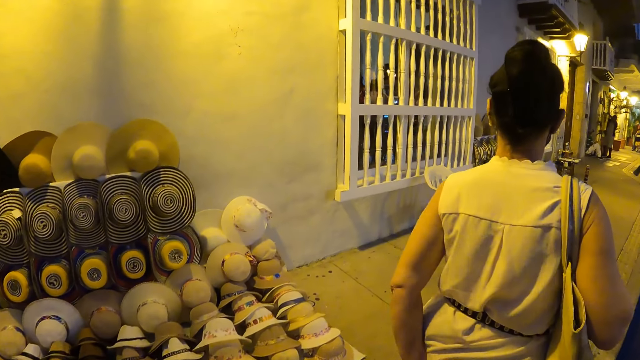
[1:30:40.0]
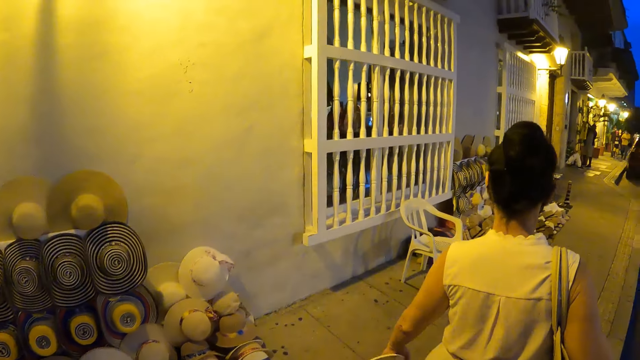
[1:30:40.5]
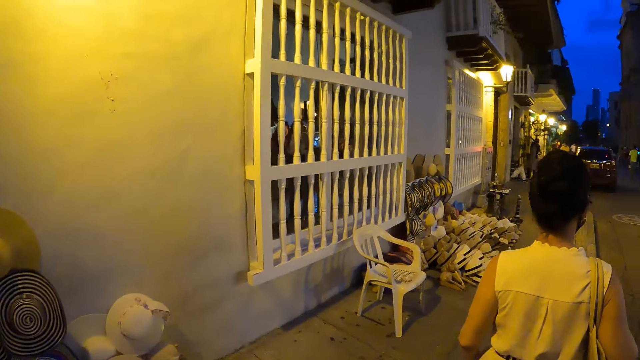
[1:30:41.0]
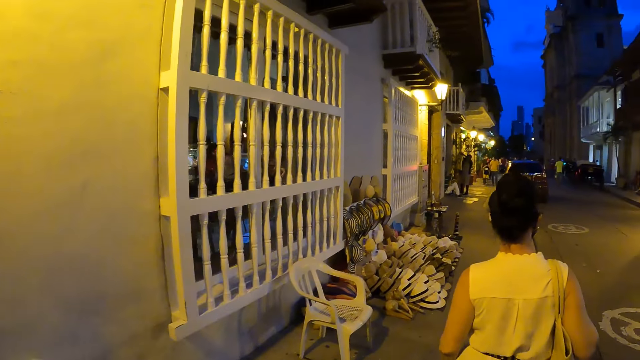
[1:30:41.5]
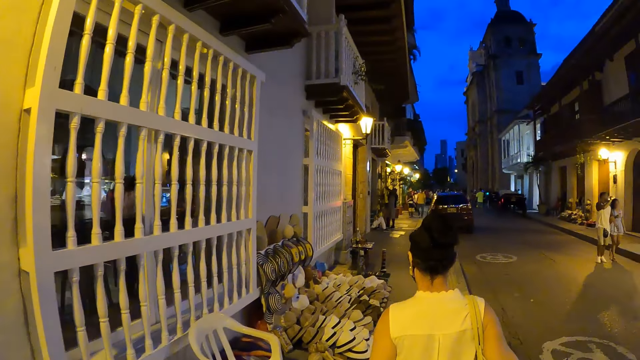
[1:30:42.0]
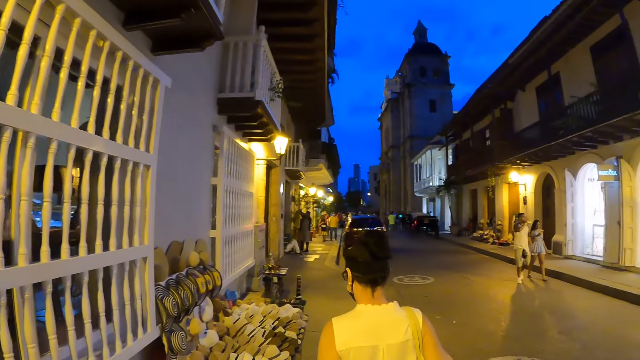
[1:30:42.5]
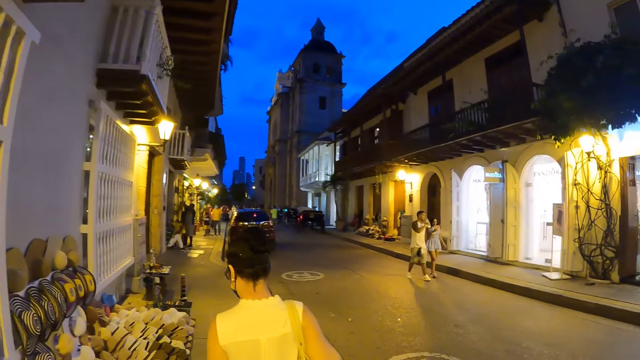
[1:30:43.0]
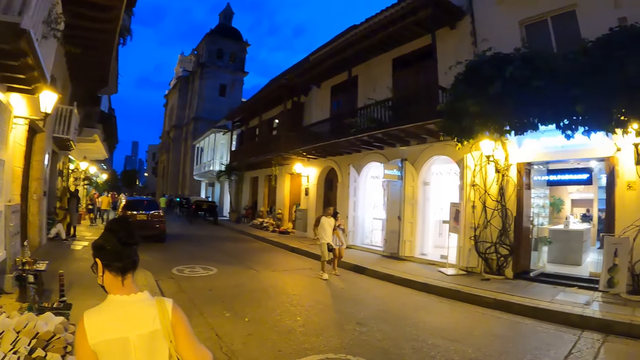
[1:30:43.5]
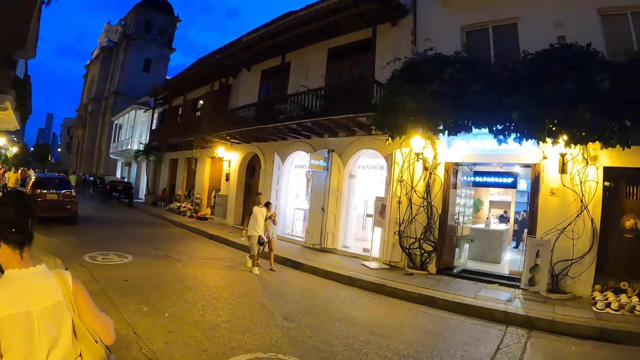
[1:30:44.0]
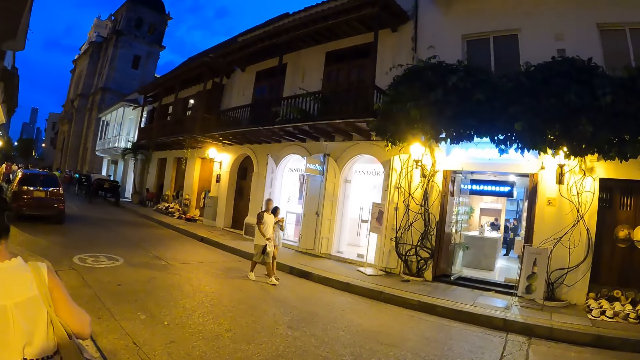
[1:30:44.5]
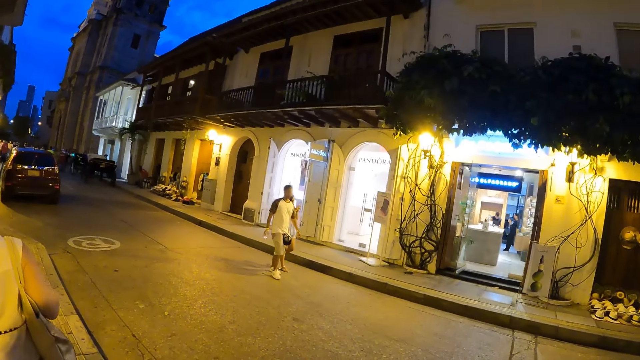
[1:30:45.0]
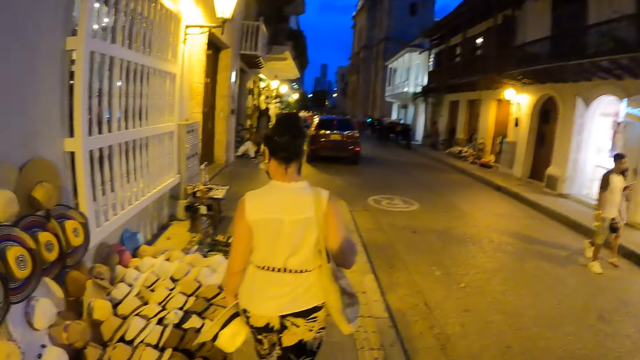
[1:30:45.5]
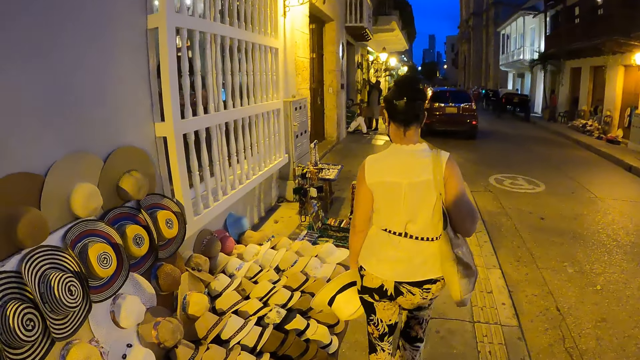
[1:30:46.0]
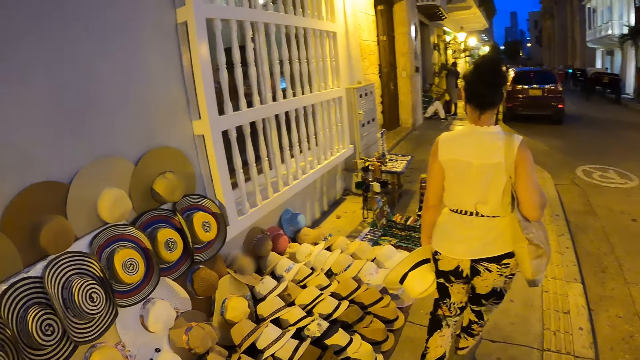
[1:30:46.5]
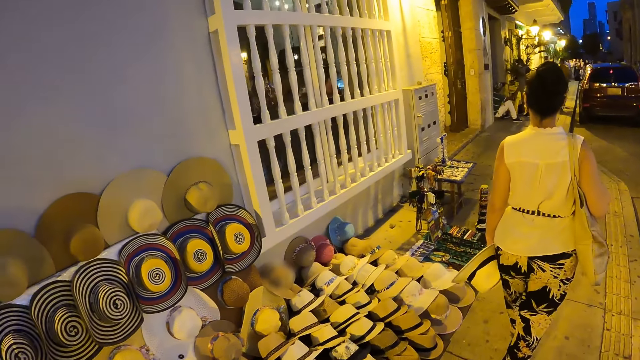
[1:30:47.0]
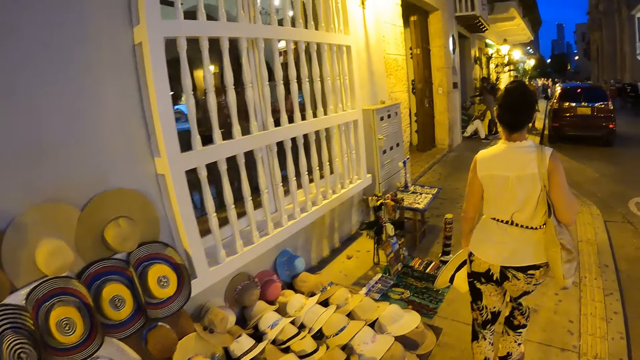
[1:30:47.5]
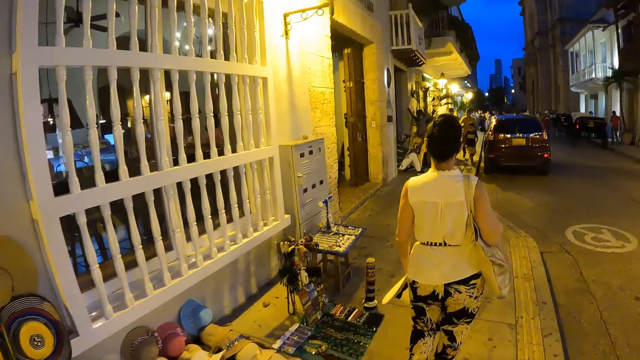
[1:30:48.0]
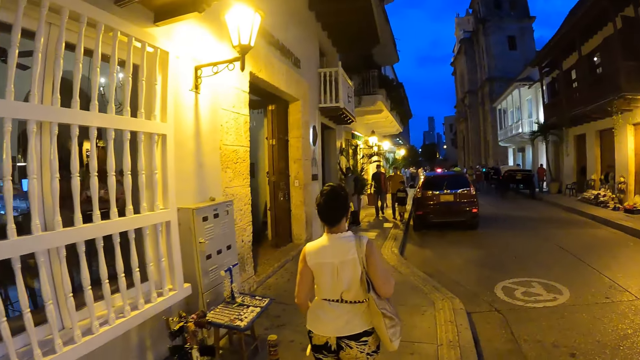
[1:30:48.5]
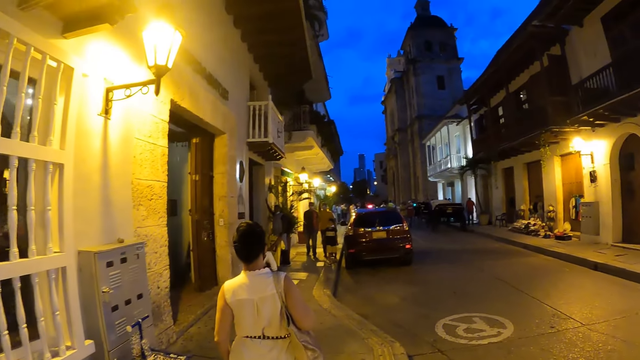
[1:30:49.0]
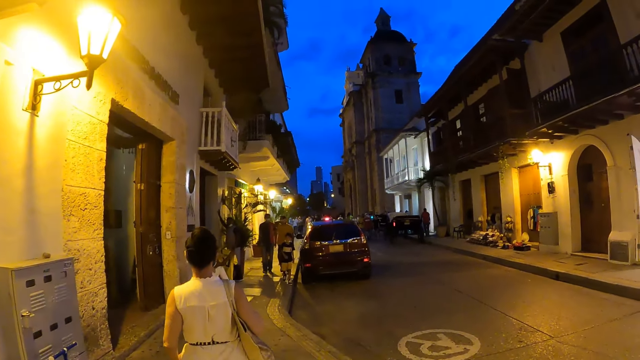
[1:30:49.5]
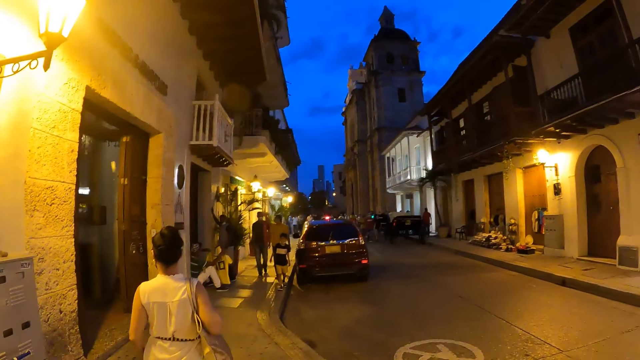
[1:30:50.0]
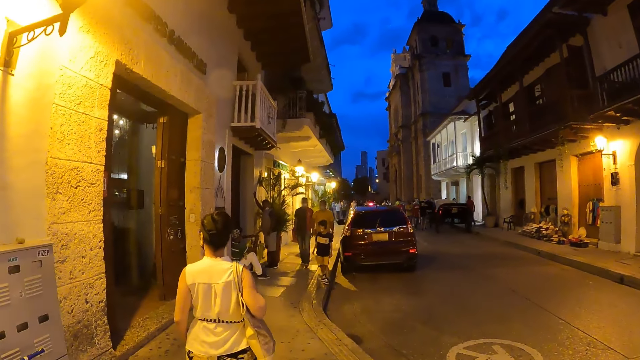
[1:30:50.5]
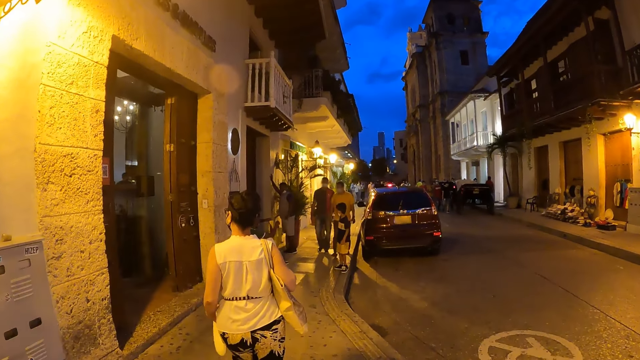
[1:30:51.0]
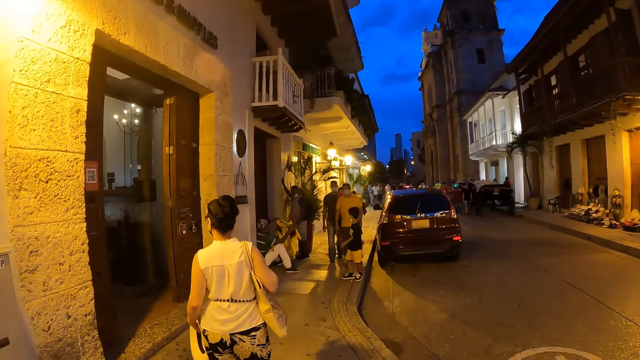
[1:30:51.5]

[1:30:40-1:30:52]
The woman holds a hat in her left hand.

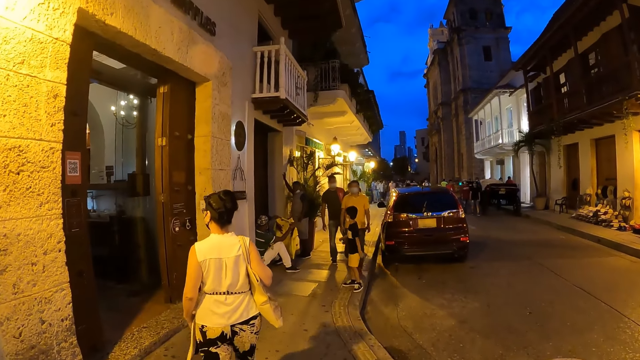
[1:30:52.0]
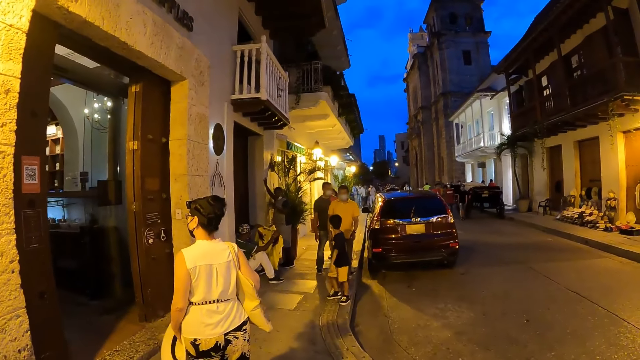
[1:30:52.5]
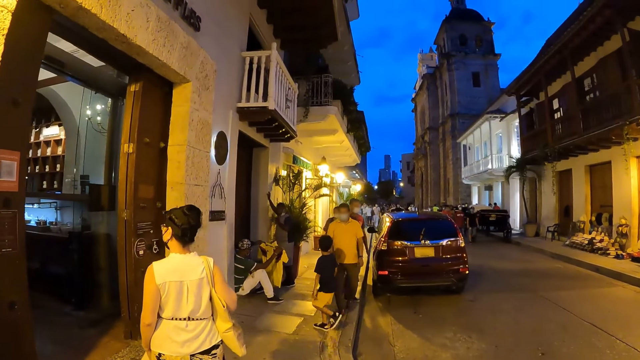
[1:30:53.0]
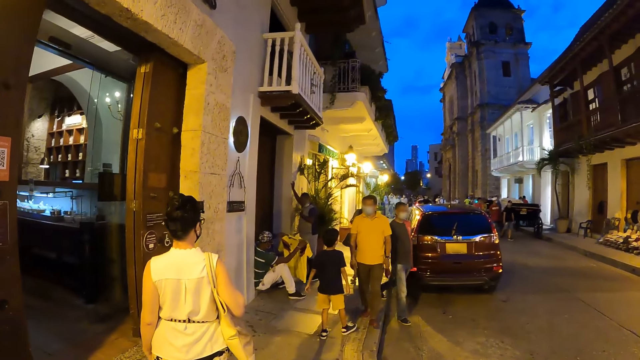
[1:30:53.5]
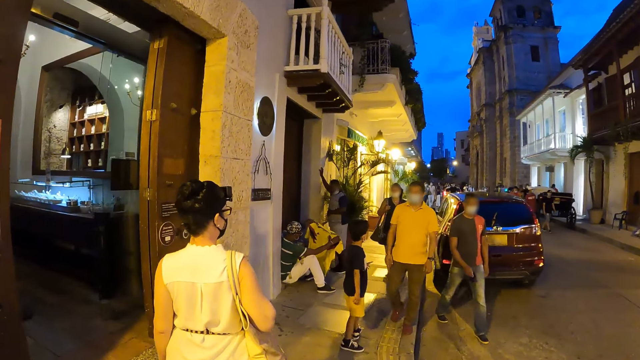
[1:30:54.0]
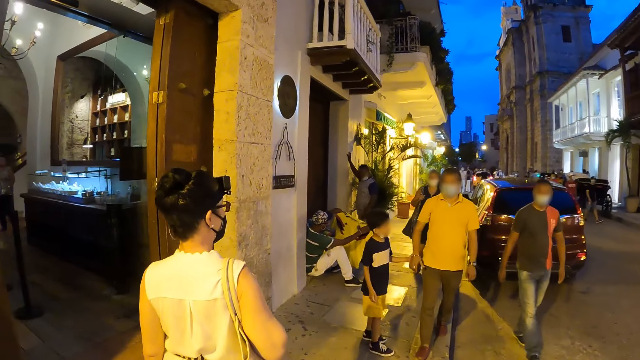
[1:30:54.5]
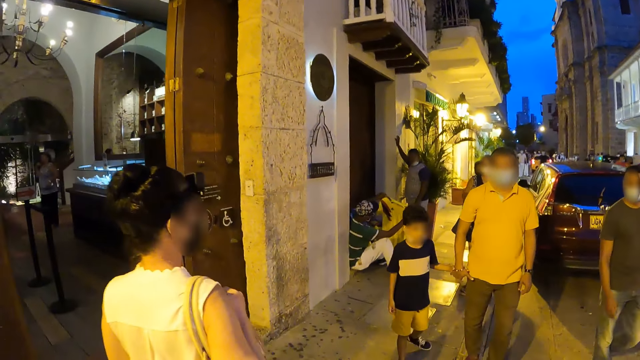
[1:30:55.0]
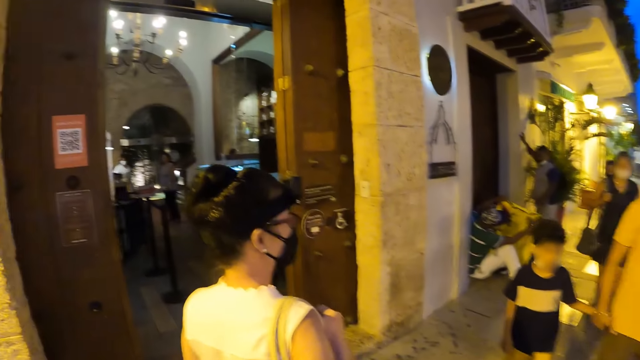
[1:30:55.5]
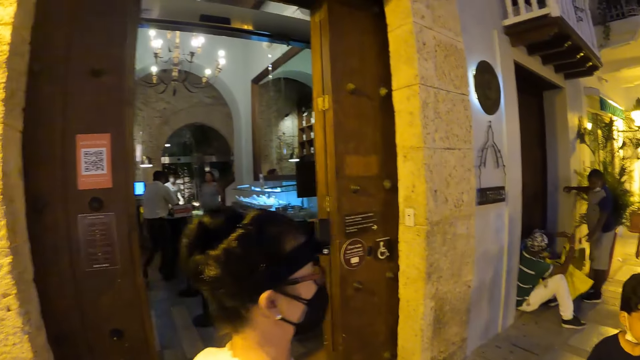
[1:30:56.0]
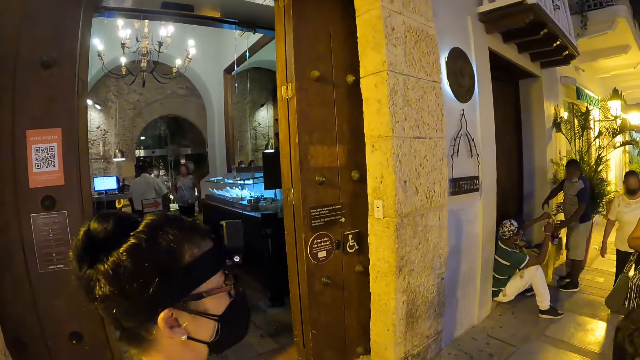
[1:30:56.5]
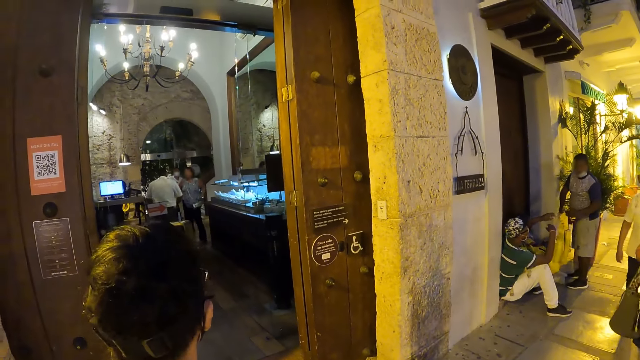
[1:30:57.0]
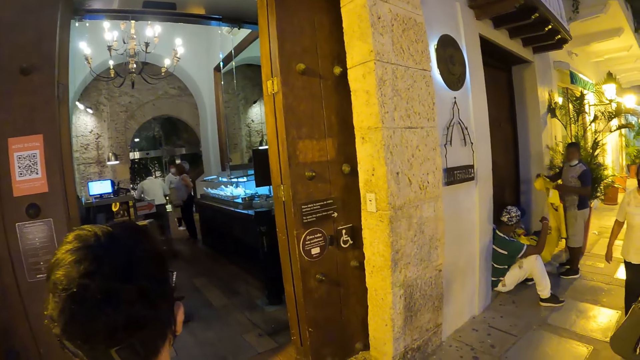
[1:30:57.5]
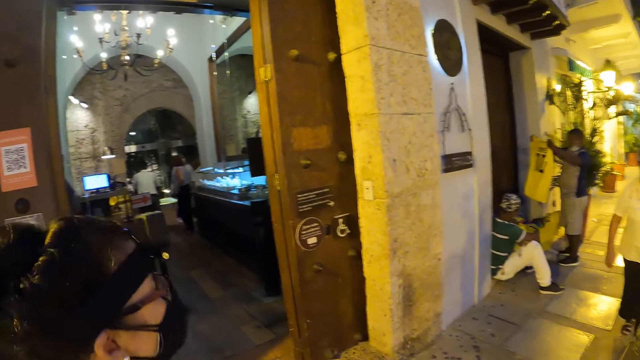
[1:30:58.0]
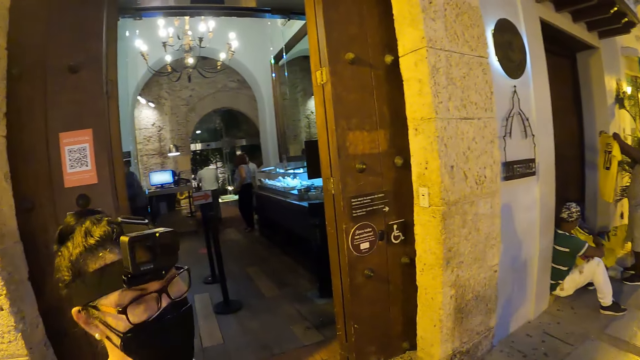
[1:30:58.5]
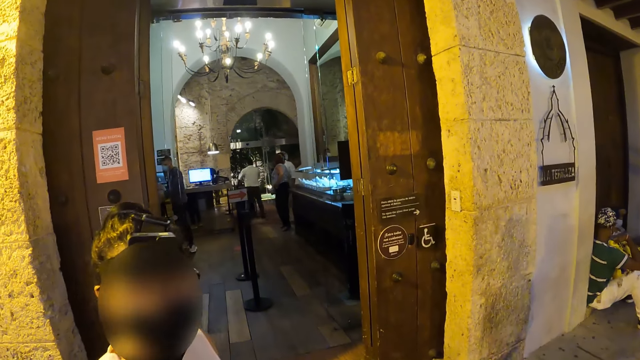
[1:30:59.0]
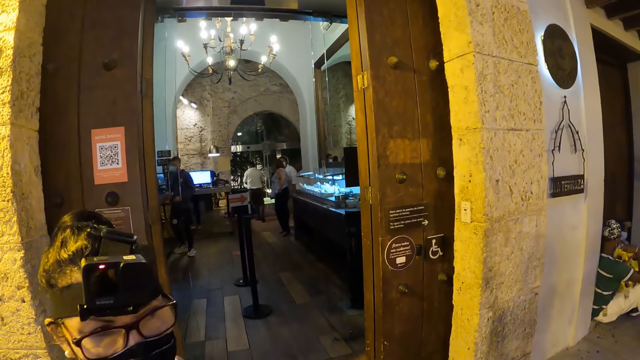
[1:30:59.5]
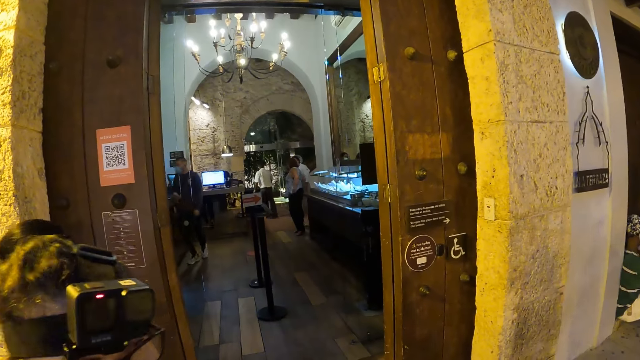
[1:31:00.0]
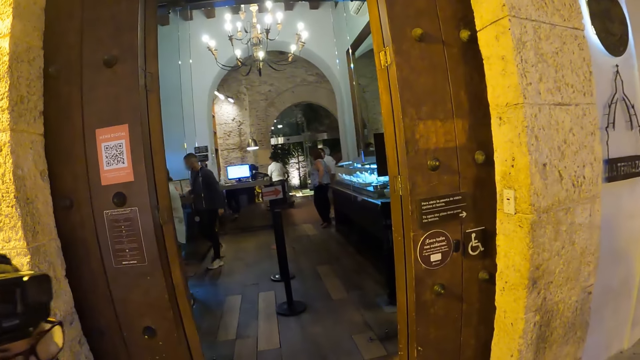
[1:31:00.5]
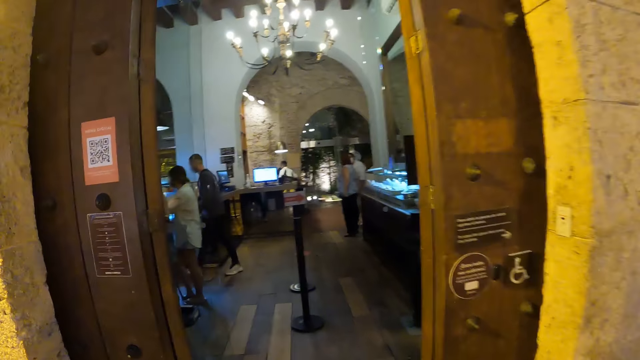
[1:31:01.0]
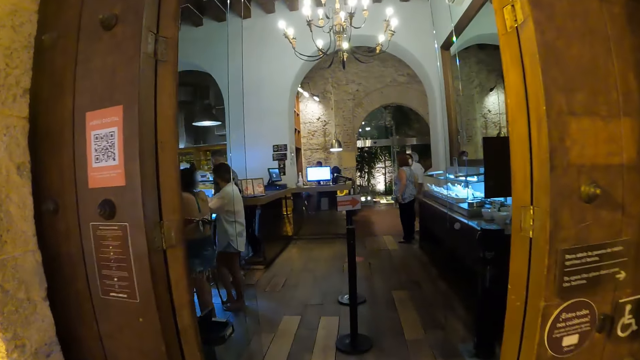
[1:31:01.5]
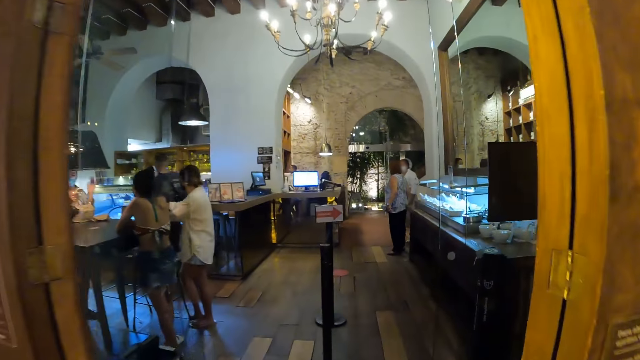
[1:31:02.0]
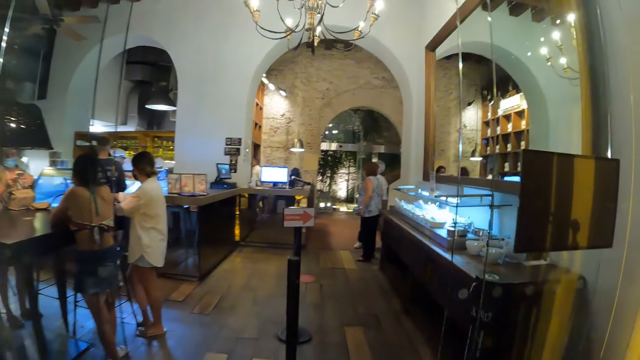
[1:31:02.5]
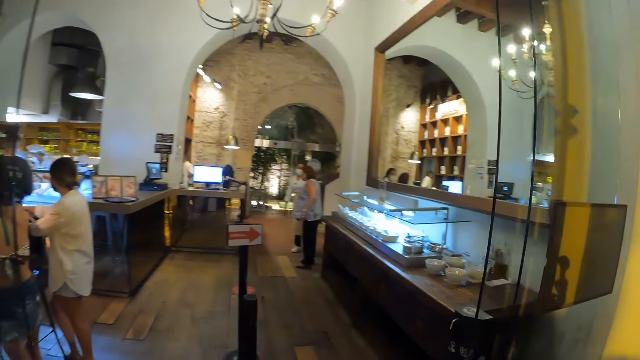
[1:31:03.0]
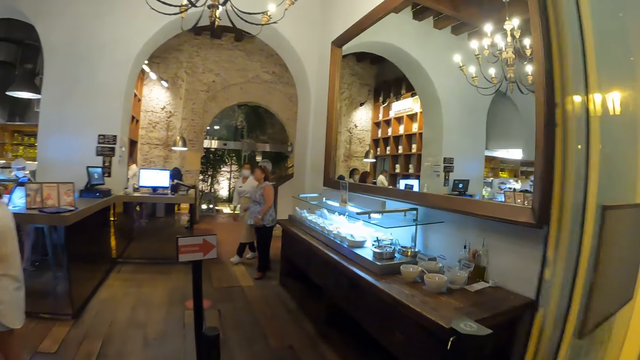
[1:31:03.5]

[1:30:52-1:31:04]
A boy grips a man's right hand with his left hand. The boy walks past the camera wearer. The man walks past the camera wearer. A woman walks past the camera wearer. The camera wearer enters a hall.
